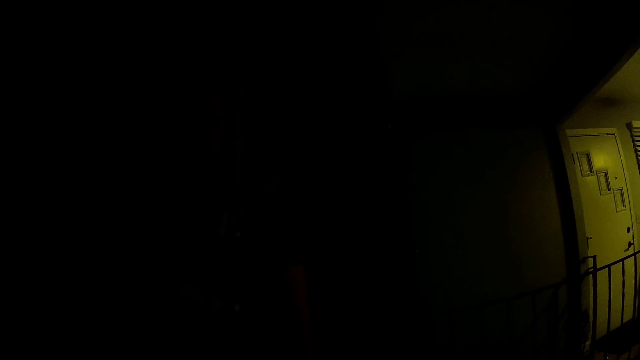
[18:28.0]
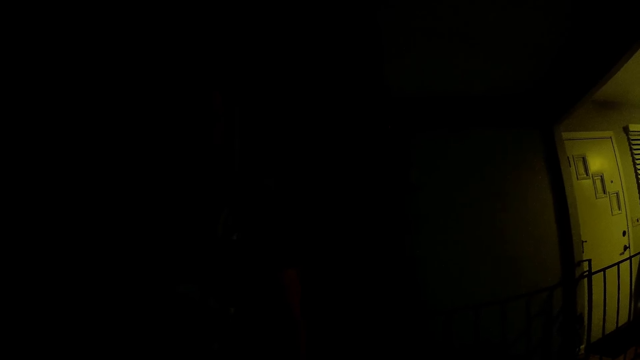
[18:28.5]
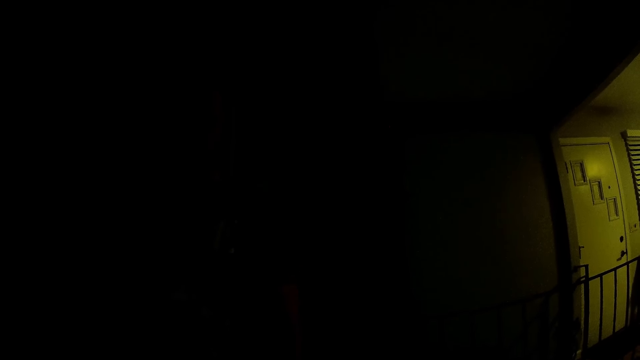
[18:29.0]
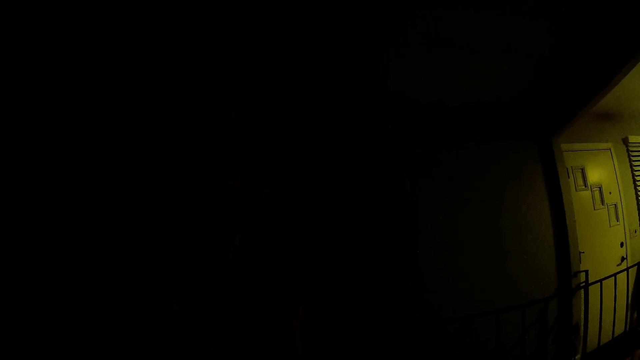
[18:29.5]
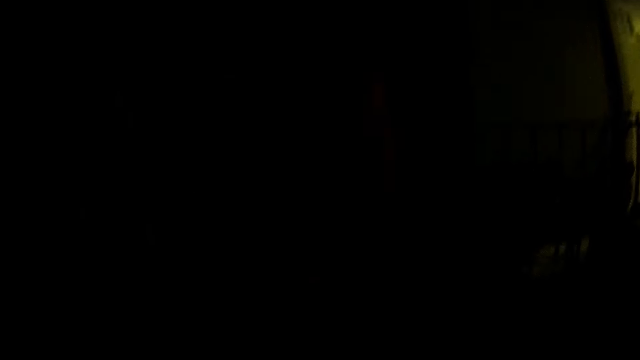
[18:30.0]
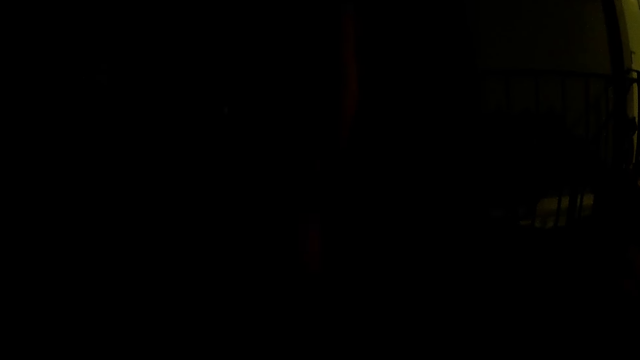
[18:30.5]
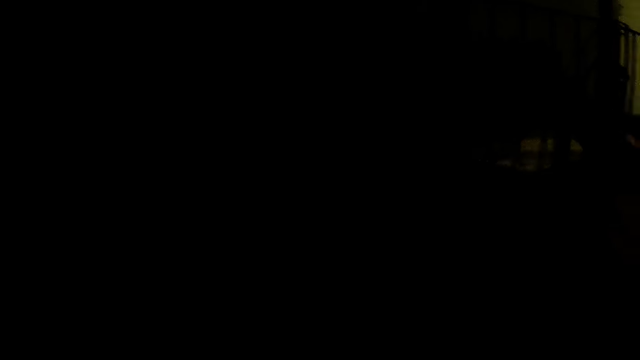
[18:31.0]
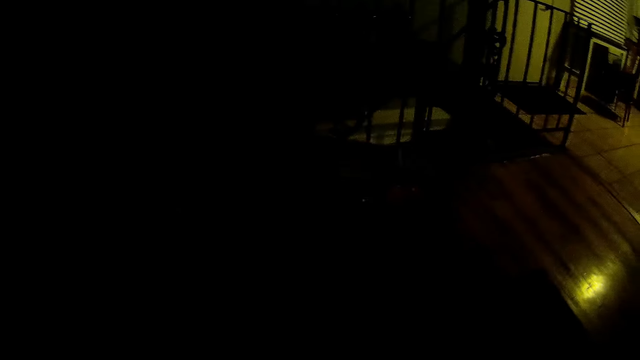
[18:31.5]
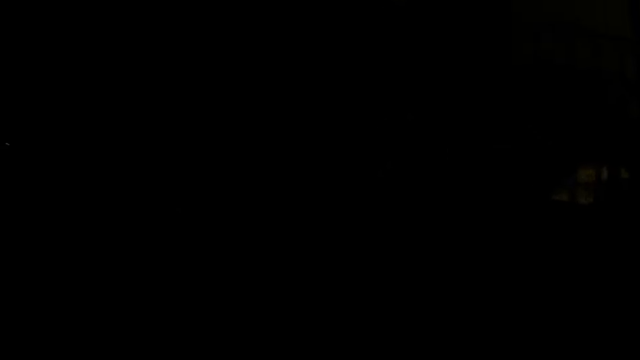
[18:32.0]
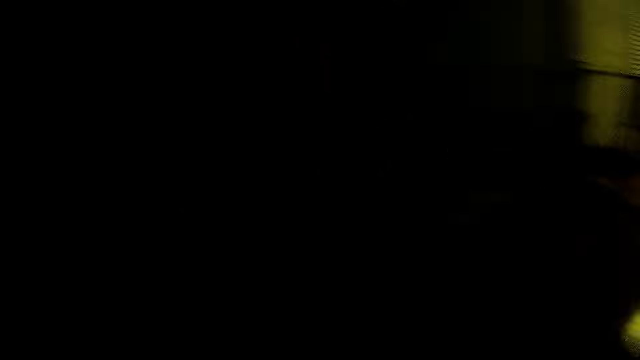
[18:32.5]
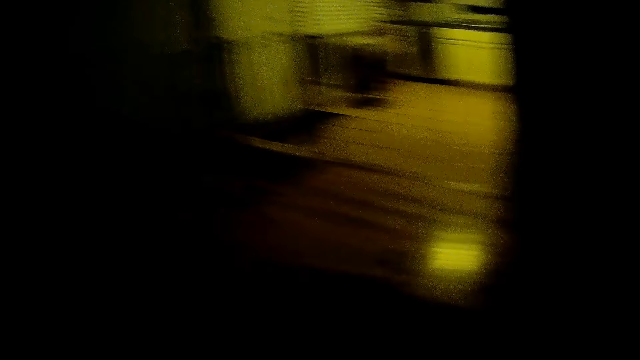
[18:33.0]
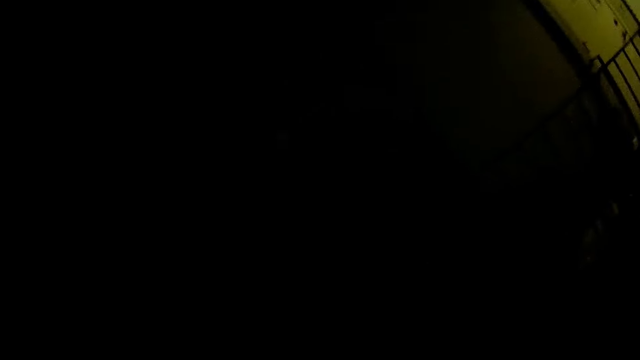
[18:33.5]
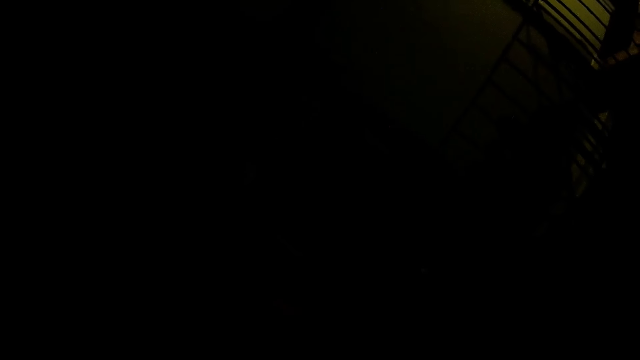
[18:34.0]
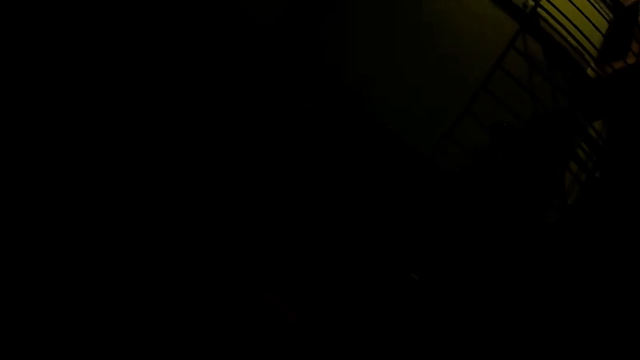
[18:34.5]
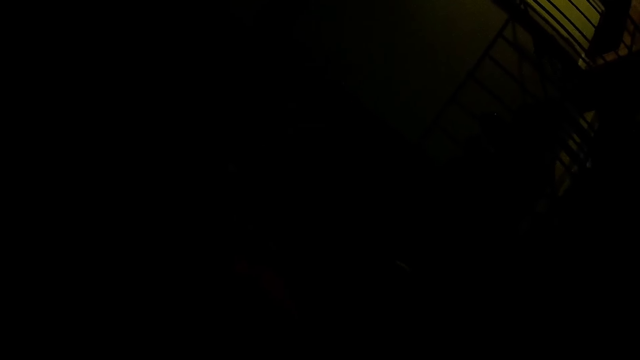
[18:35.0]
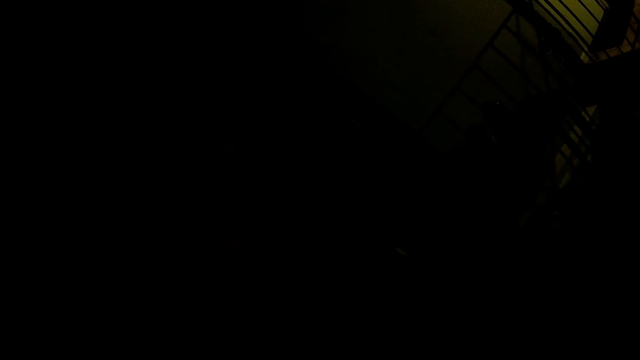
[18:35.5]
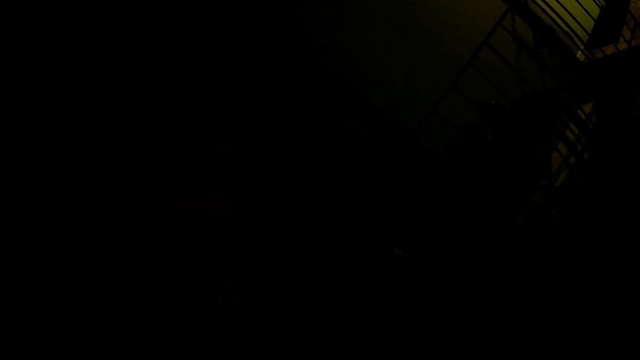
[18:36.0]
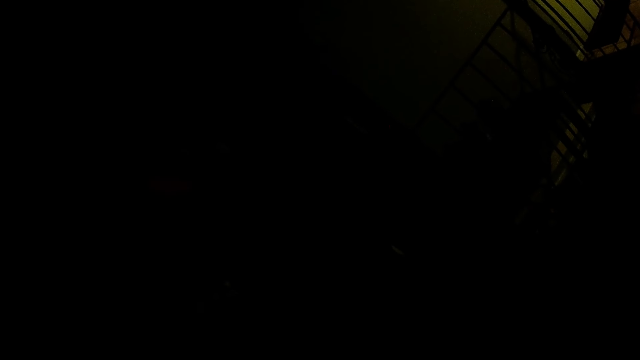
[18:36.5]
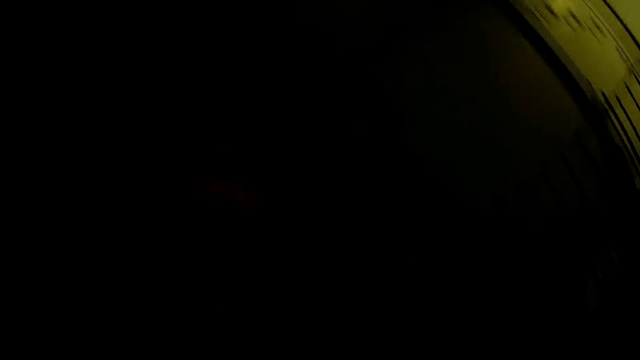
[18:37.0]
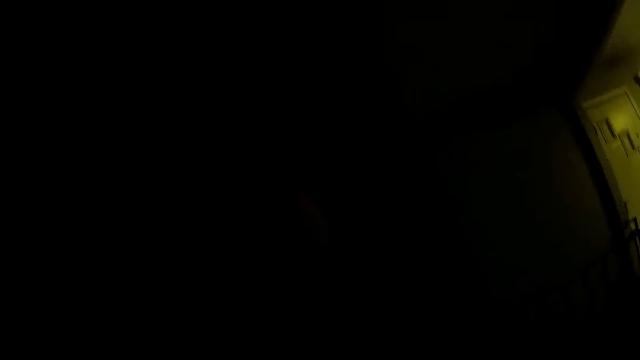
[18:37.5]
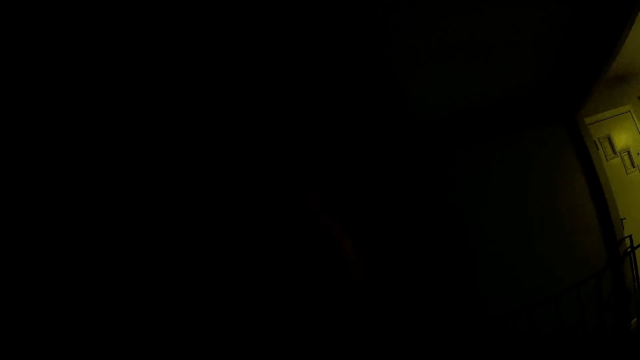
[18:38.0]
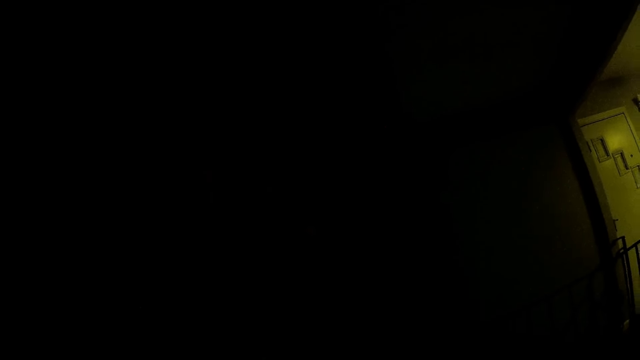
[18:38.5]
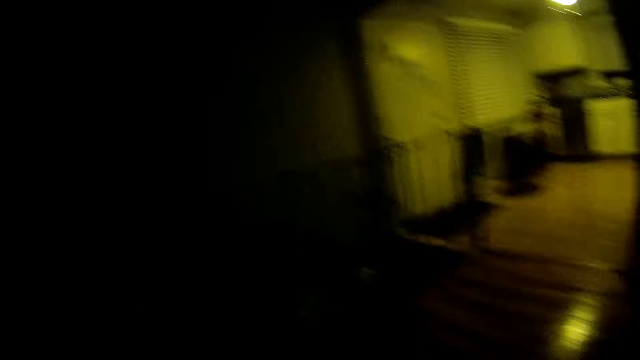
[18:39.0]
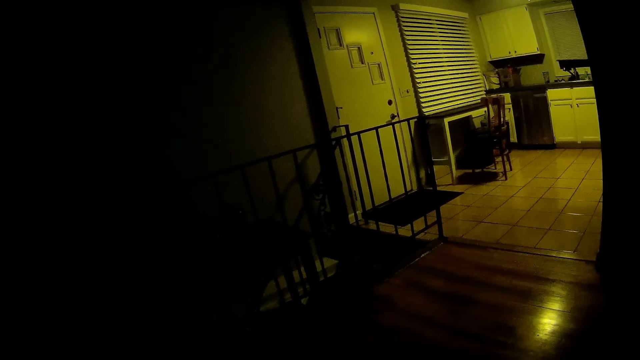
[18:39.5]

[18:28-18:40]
The camera wearer looks at the door.

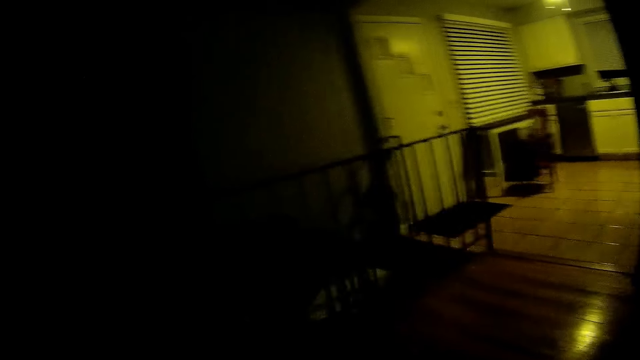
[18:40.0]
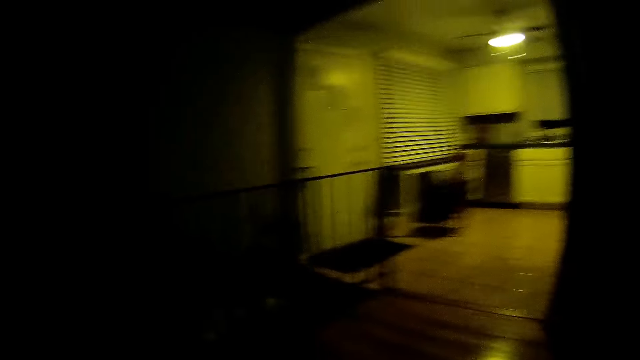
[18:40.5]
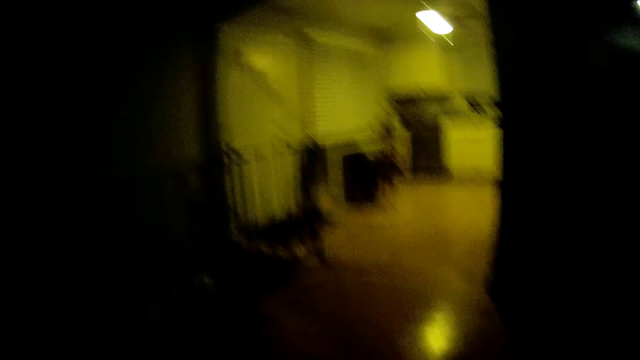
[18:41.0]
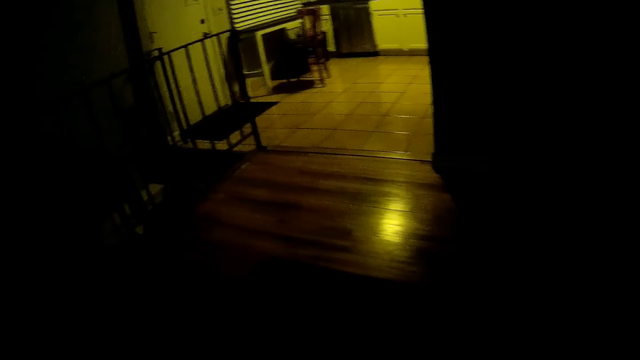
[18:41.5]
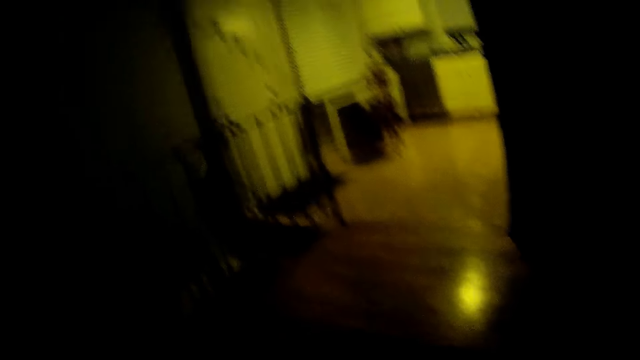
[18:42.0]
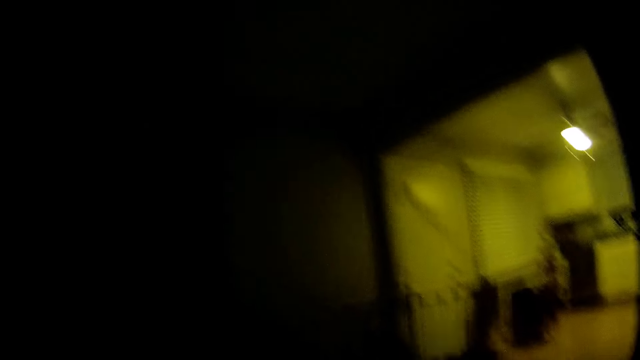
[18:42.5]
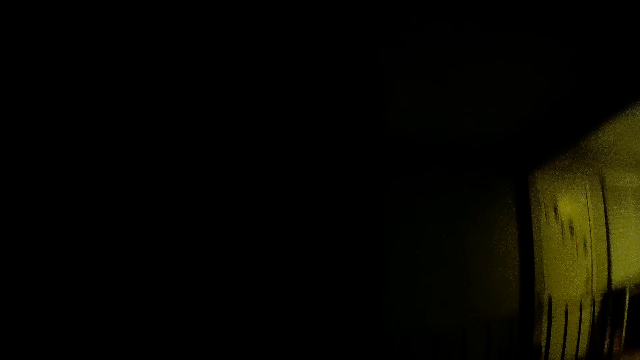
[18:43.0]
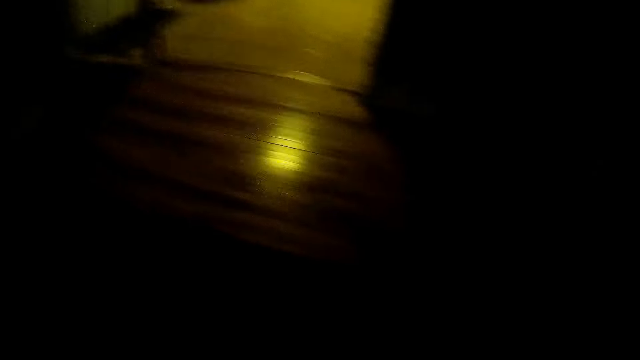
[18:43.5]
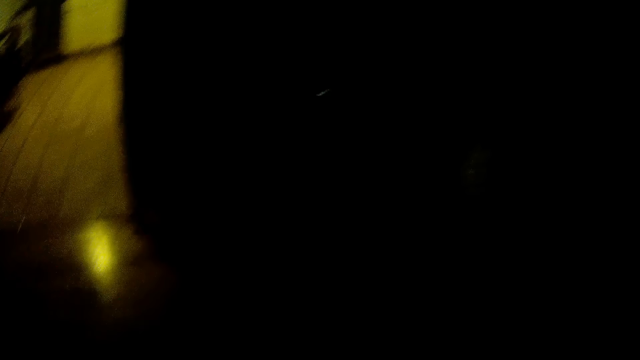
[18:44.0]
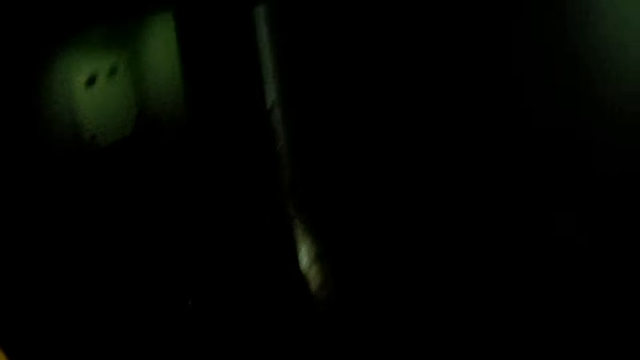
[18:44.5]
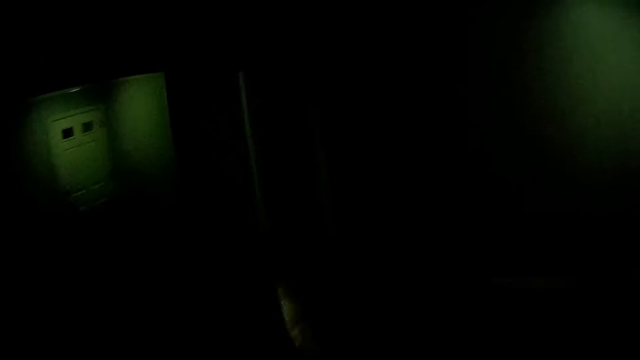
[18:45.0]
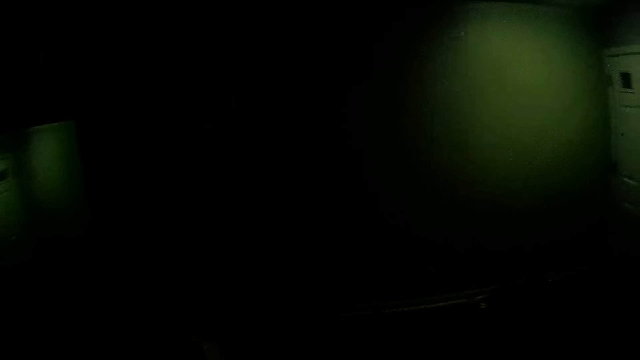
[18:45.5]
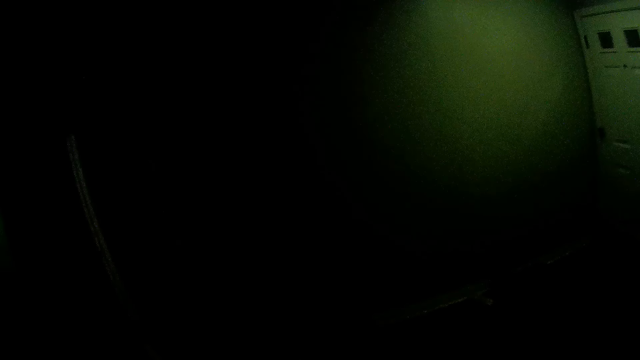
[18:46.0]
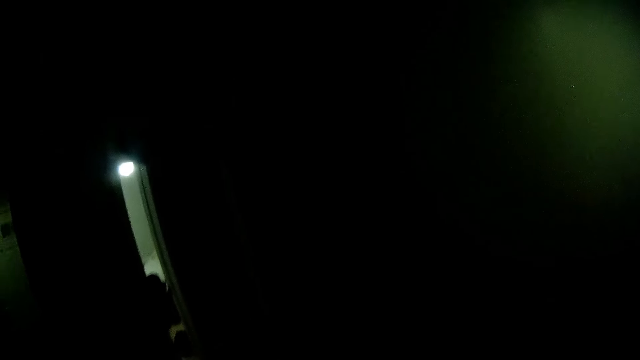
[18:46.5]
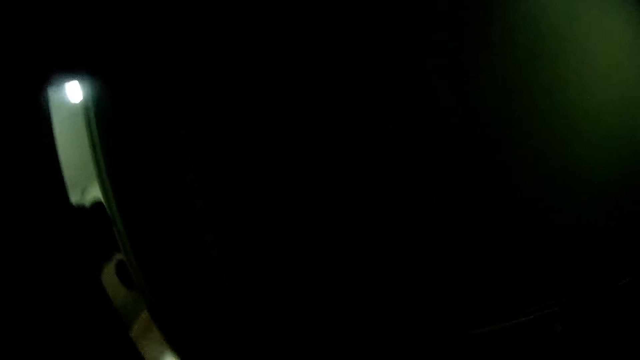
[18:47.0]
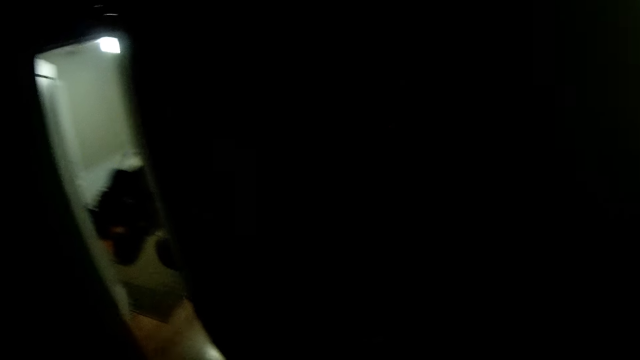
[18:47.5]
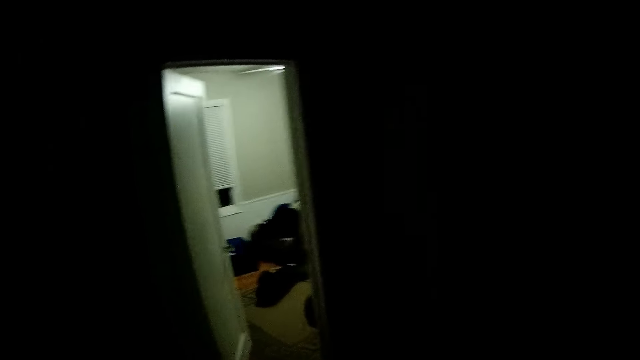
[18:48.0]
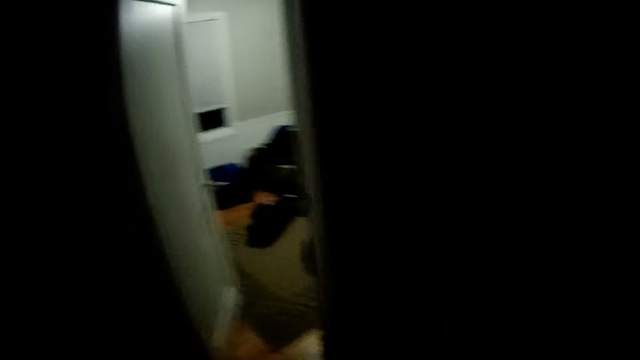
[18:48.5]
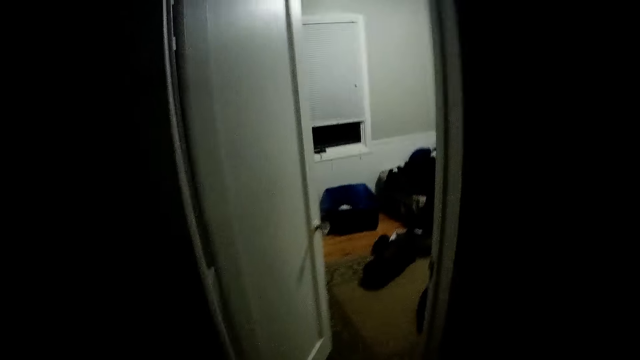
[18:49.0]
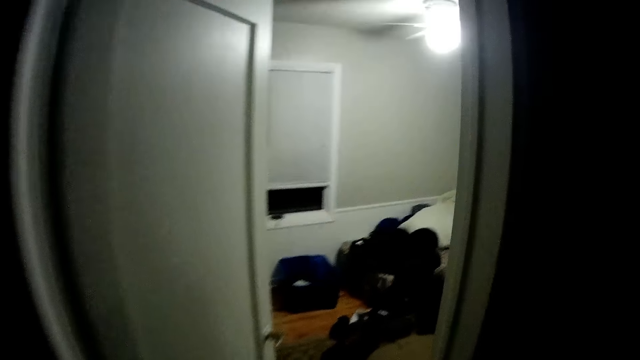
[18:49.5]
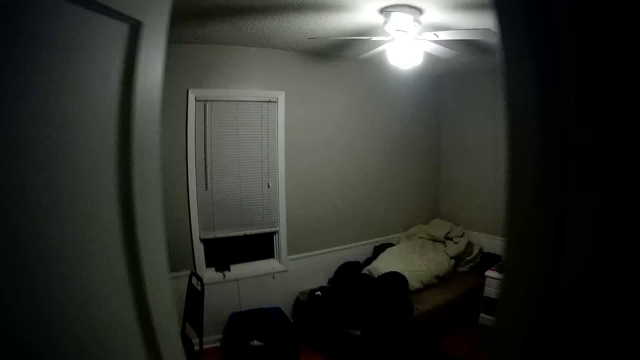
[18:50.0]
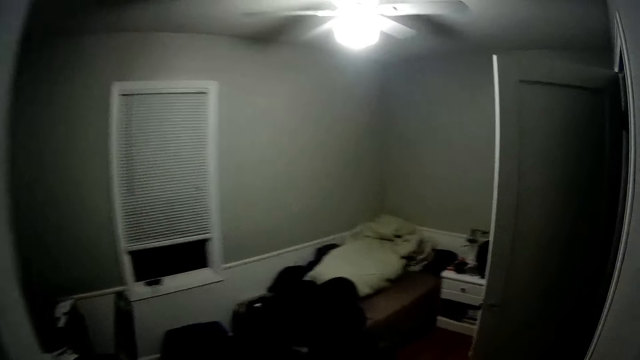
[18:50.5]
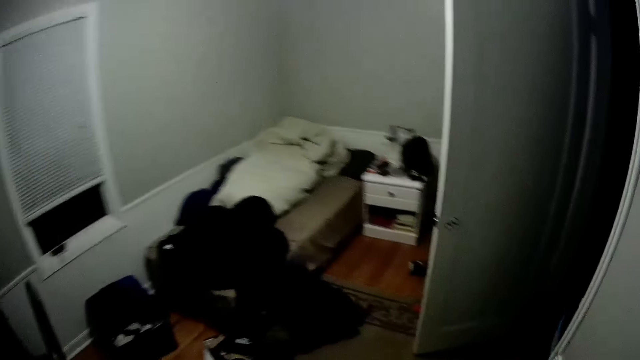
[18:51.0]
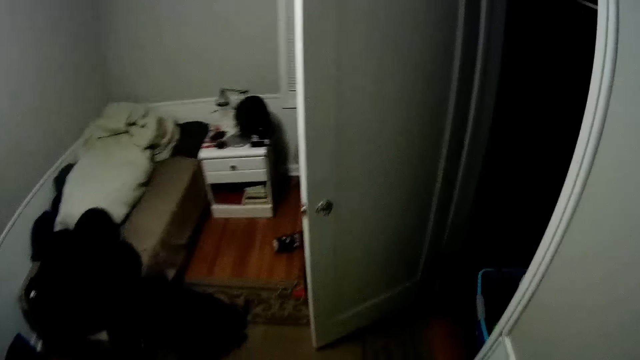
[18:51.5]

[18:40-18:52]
The camera wearer moves around. They look around the room. They walk in the room.
